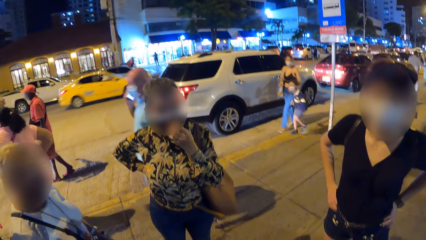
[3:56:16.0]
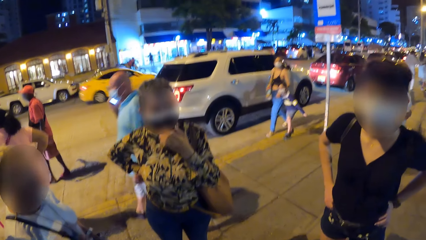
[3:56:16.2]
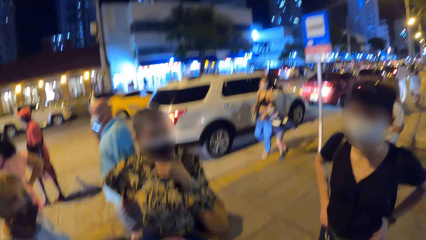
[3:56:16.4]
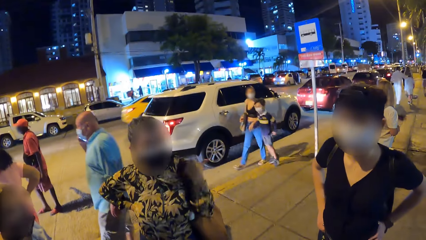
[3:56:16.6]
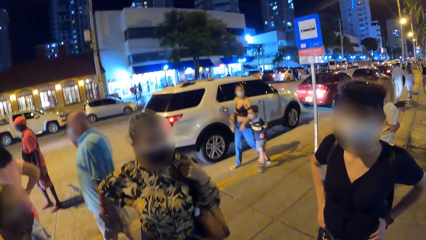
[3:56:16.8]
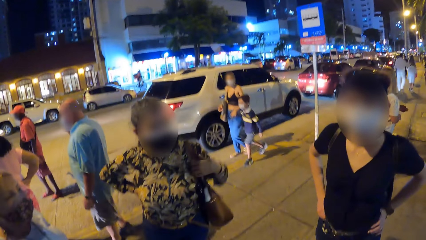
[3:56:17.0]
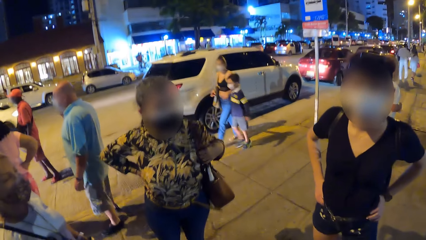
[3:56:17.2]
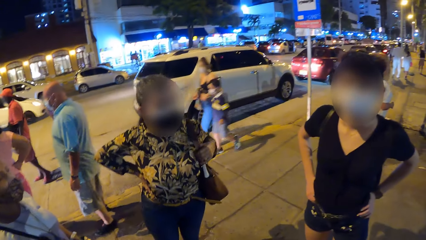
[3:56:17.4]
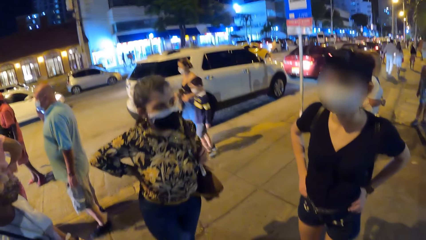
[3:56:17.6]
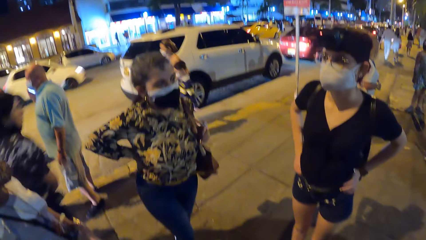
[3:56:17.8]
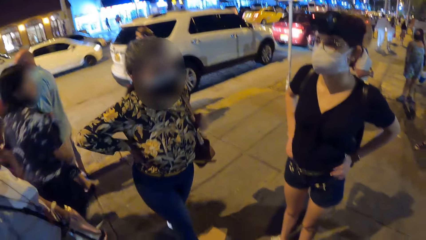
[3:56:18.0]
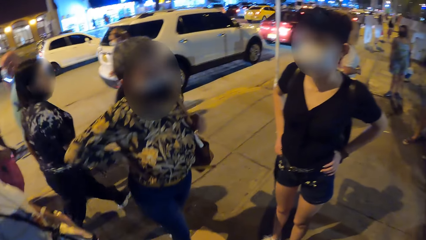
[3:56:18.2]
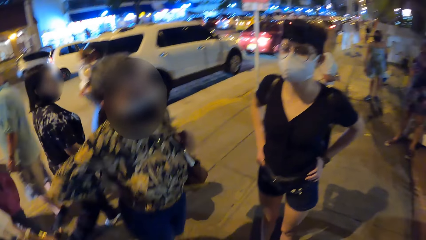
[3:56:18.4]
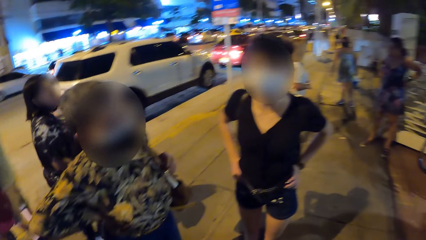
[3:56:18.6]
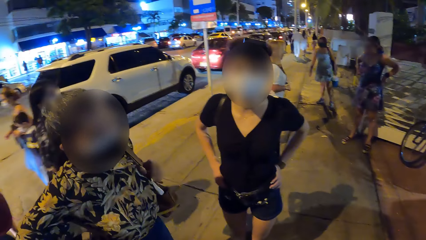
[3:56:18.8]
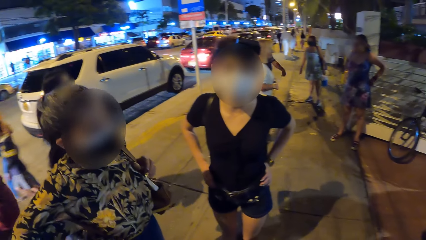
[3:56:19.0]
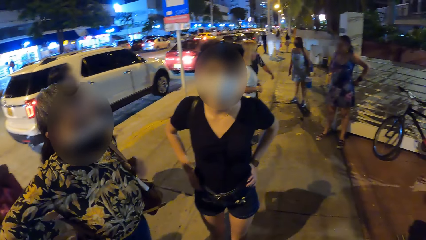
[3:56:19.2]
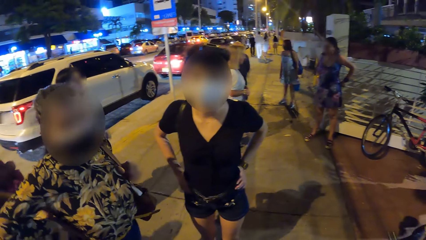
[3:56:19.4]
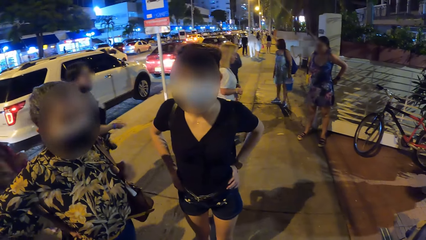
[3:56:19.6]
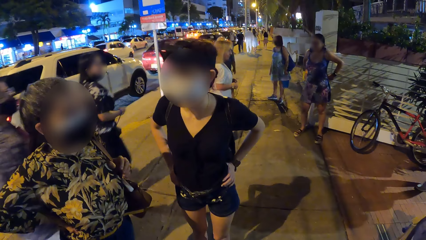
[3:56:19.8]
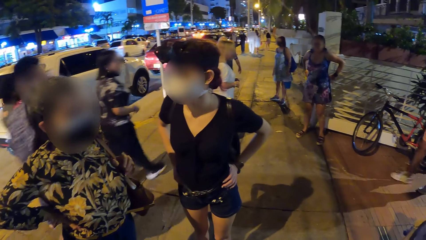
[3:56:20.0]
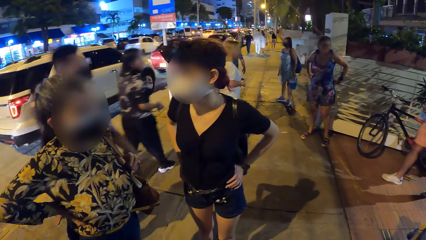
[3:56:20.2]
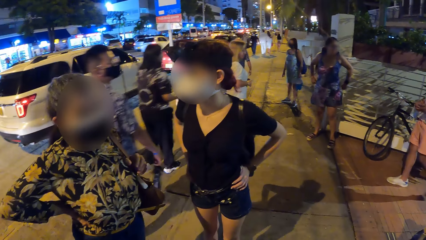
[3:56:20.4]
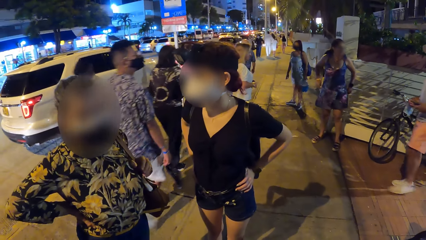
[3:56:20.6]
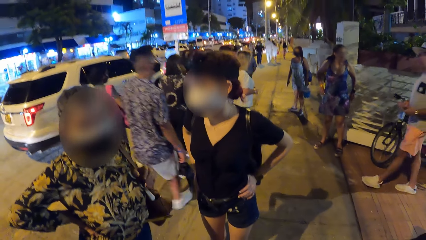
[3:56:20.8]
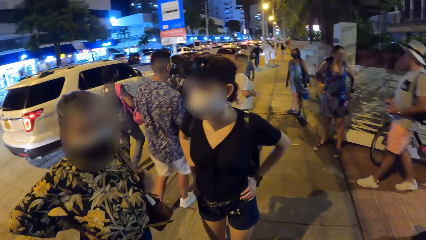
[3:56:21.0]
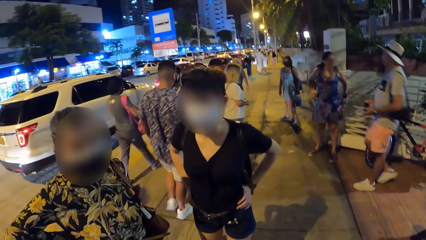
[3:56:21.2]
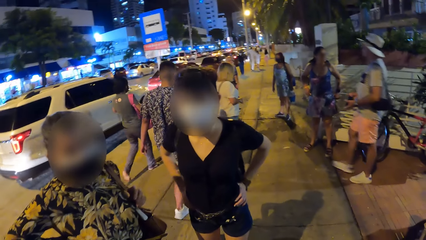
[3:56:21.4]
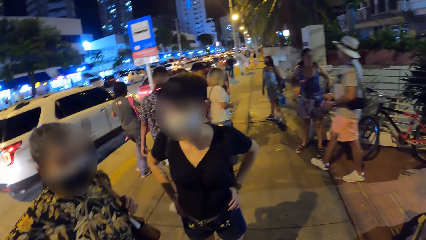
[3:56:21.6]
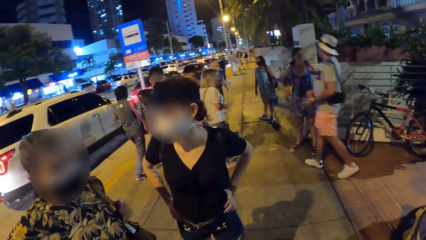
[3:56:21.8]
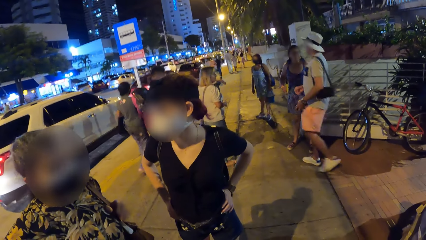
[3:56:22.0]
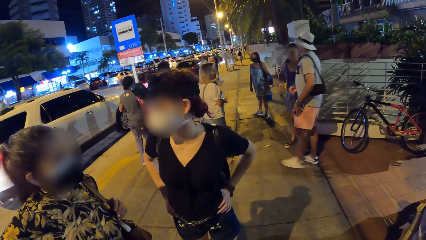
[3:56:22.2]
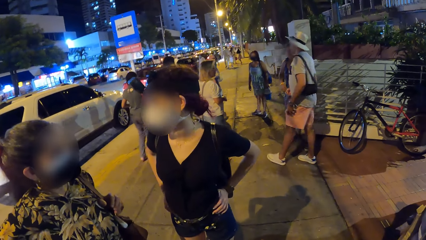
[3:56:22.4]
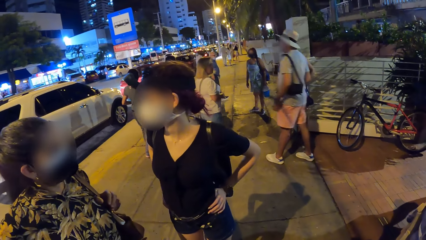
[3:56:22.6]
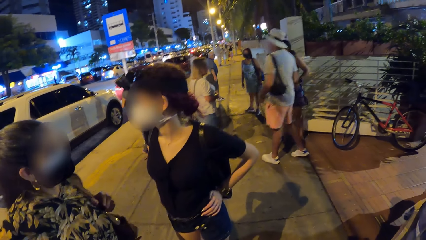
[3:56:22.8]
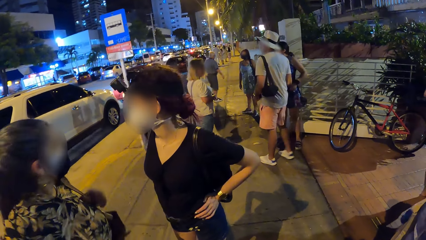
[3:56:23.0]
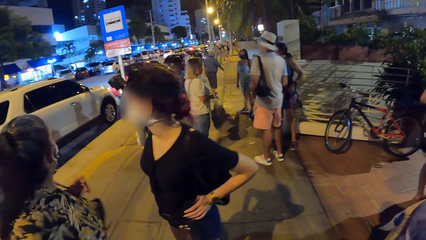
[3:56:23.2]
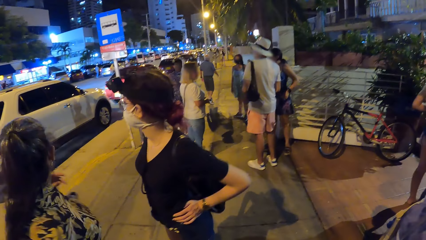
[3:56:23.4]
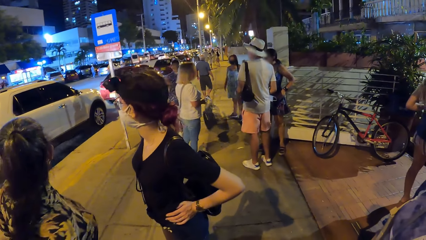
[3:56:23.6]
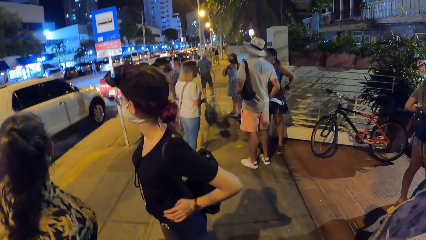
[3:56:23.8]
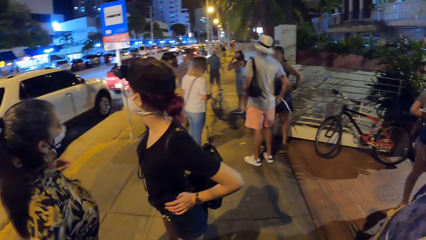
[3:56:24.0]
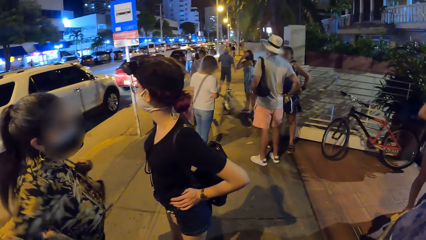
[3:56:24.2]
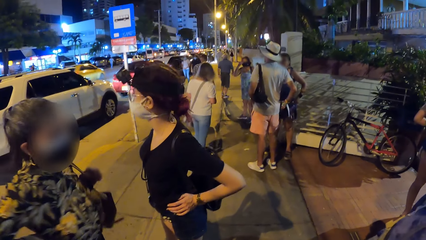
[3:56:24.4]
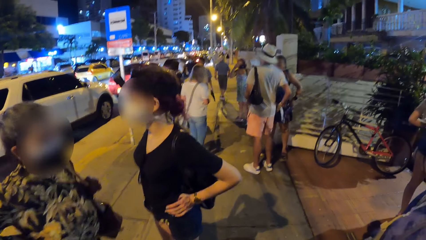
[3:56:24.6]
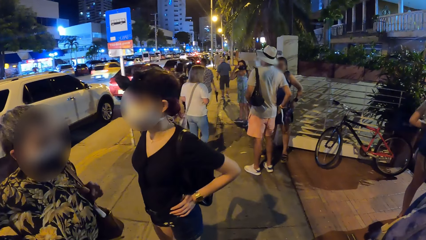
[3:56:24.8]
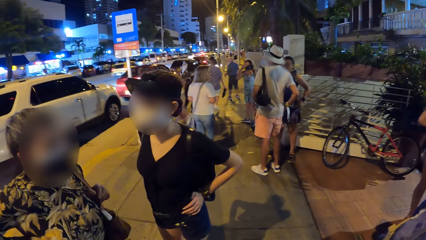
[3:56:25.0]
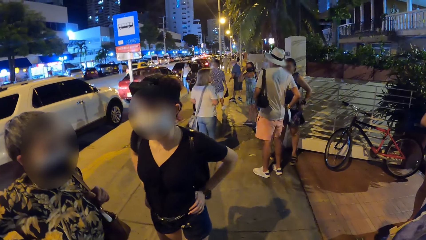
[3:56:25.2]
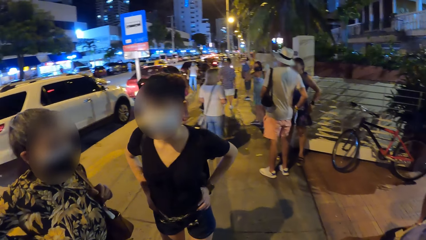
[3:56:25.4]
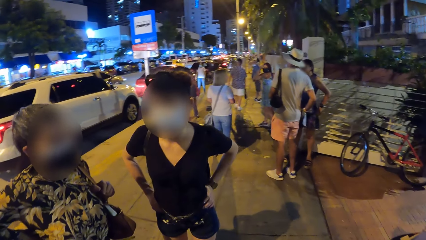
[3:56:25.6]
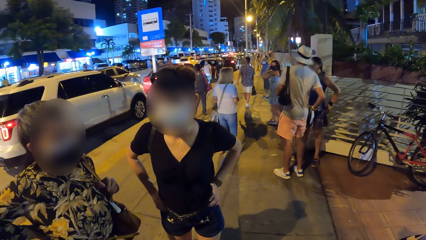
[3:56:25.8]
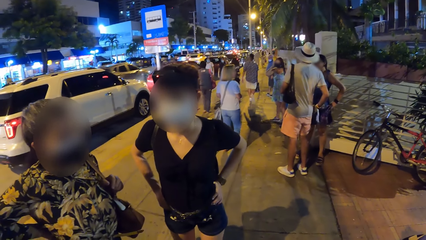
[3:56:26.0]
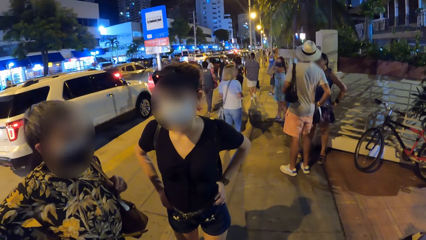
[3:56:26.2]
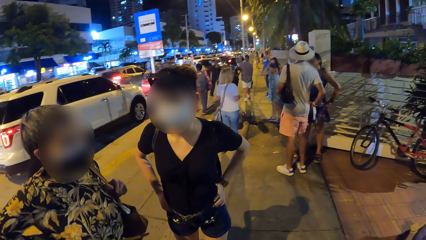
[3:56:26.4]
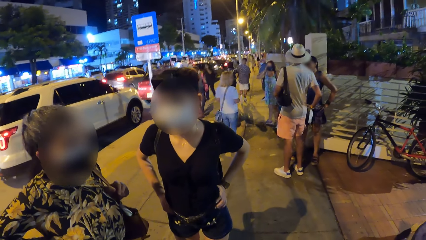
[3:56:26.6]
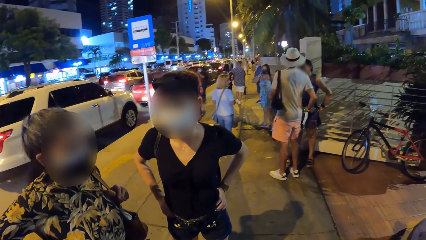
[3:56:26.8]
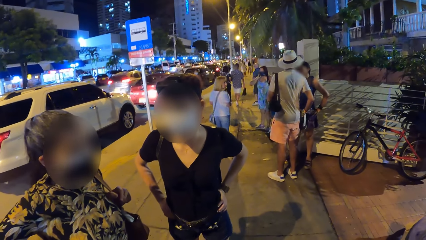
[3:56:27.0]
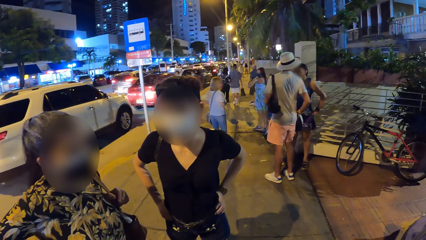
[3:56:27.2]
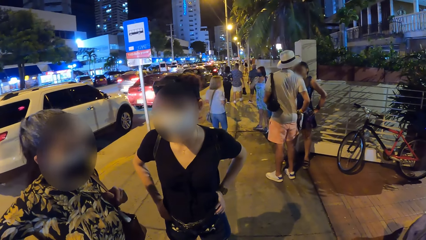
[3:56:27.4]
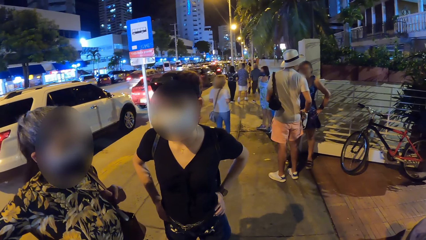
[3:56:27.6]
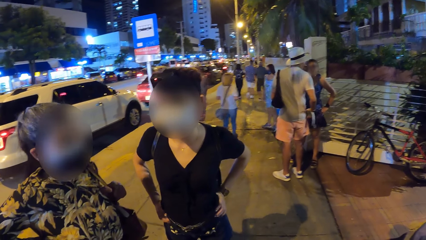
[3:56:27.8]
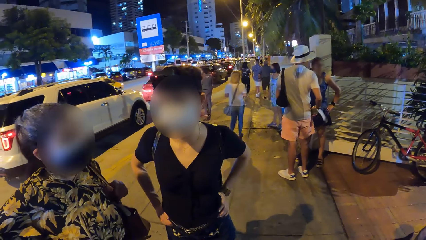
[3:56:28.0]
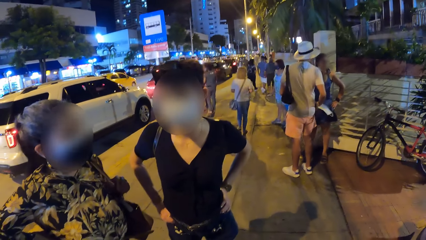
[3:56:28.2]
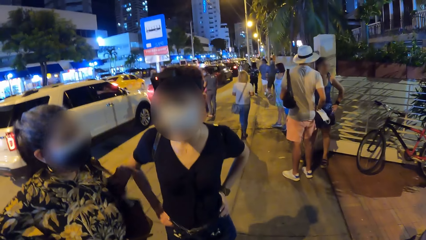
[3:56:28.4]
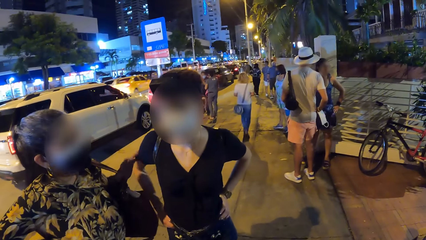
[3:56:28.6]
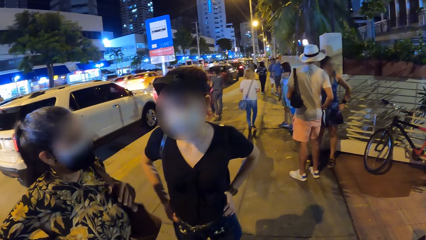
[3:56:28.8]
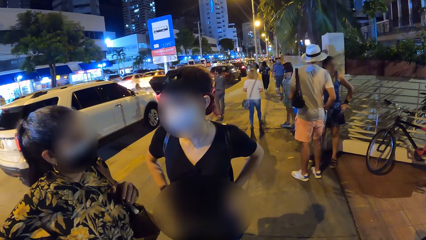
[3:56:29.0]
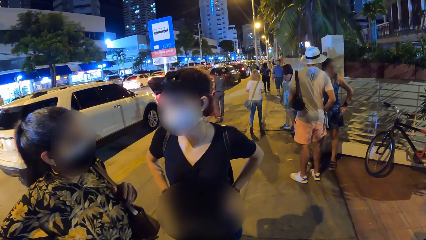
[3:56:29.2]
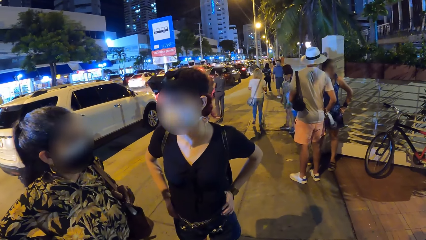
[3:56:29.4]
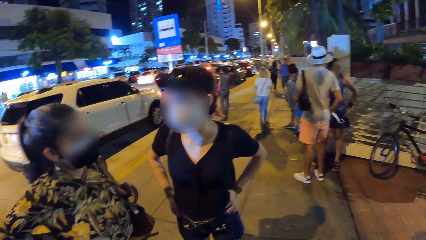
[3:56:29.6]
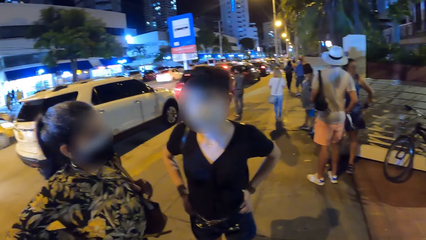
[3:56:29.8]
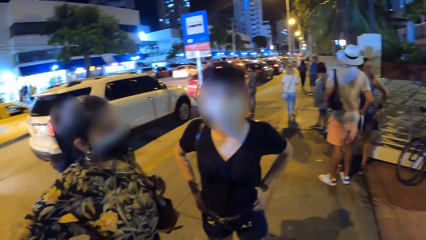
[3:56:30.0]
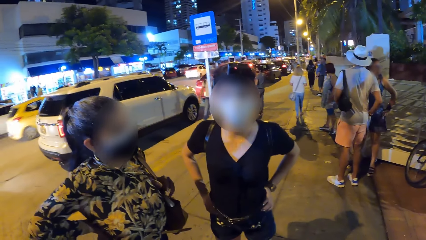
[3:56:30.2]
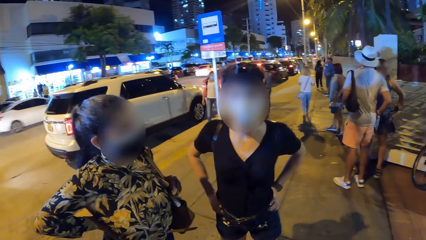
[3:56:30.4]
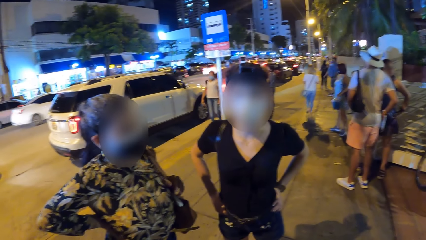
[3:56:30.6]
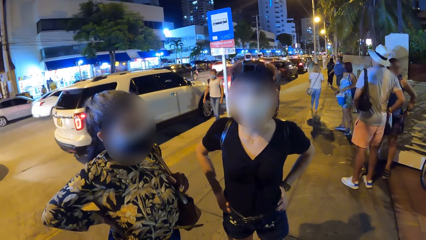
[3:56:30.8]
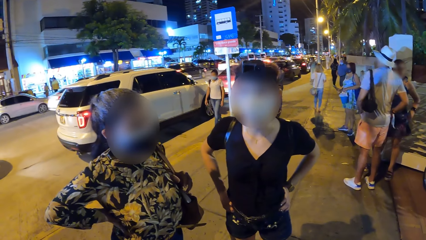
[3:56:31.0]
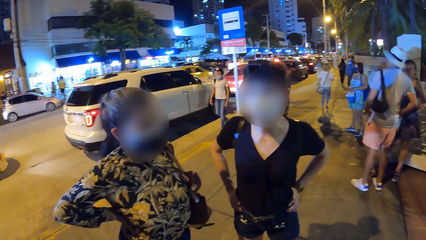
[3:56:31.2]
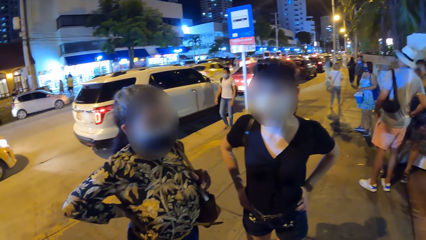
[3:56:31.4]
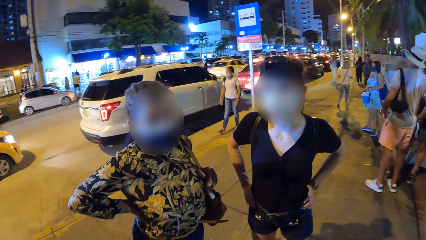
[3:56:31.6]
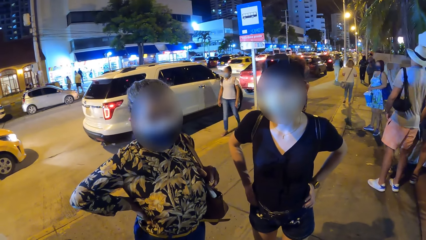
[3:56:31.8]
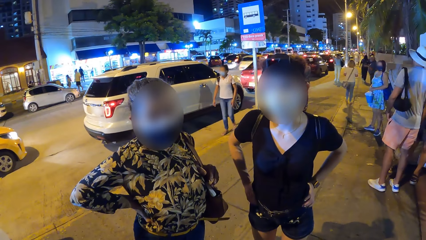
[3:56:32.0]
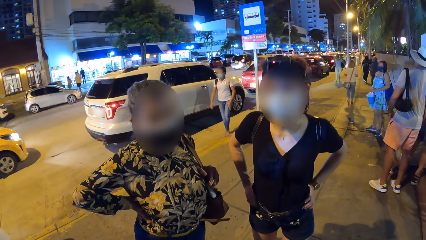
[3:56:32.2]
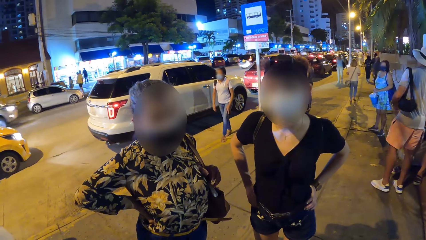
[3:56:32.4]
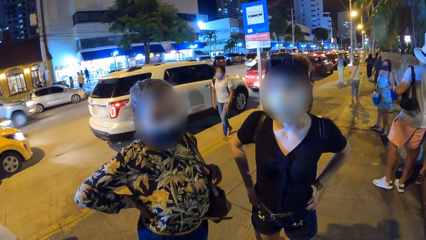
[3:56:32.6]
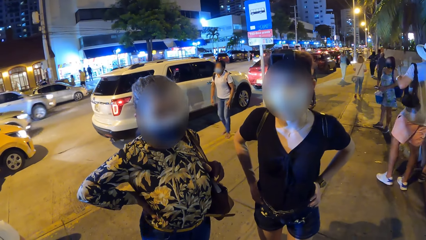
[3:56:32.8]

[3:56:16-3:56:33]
A girl gestures with her left hand. She holds a brown bag with her left hand. She taps another girl with her left hand.
